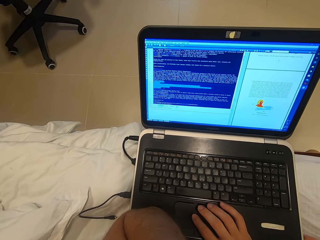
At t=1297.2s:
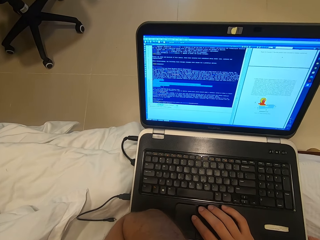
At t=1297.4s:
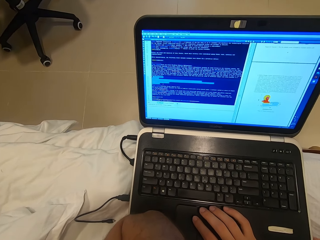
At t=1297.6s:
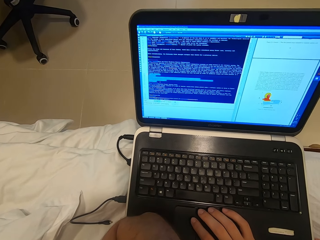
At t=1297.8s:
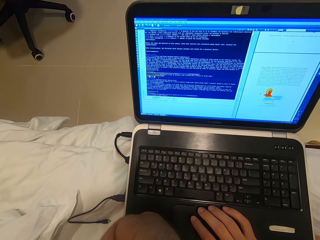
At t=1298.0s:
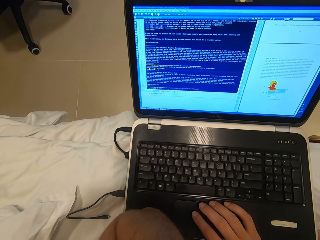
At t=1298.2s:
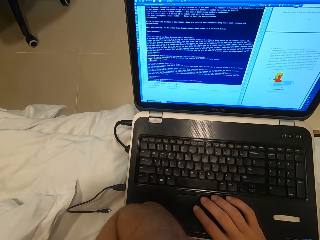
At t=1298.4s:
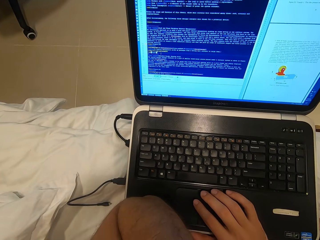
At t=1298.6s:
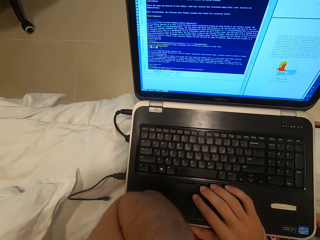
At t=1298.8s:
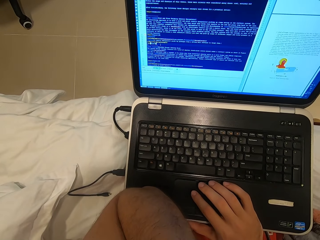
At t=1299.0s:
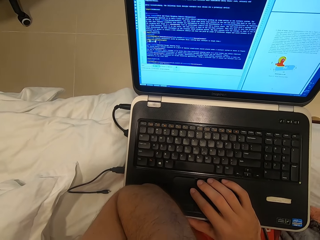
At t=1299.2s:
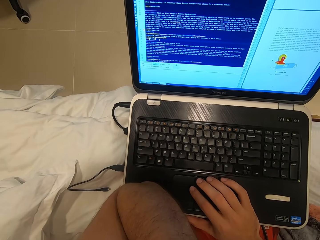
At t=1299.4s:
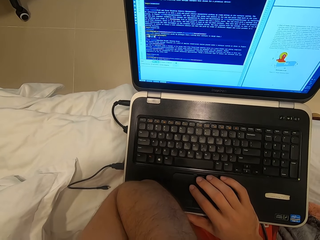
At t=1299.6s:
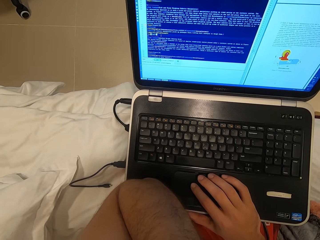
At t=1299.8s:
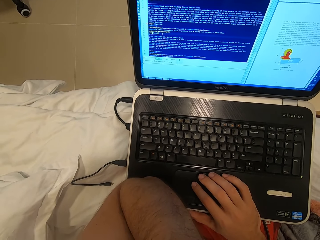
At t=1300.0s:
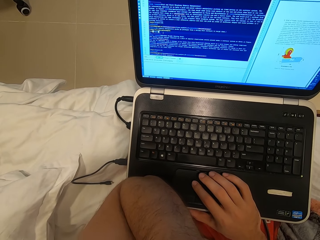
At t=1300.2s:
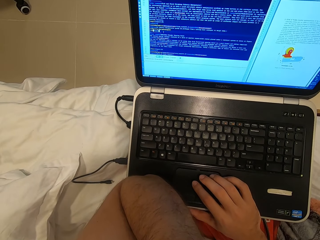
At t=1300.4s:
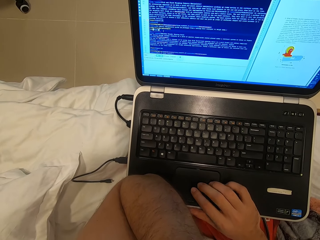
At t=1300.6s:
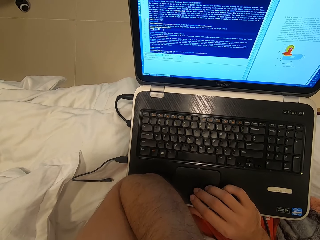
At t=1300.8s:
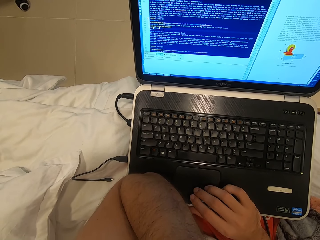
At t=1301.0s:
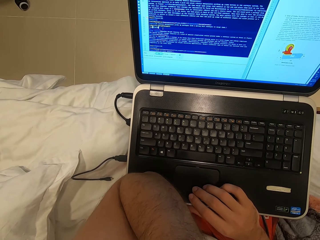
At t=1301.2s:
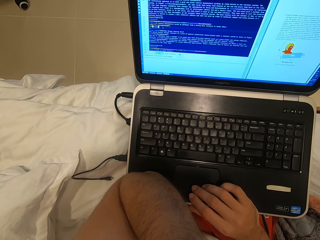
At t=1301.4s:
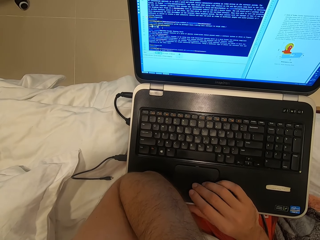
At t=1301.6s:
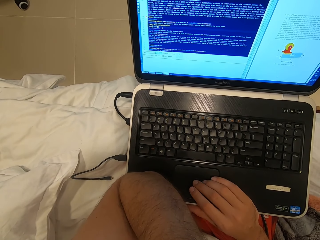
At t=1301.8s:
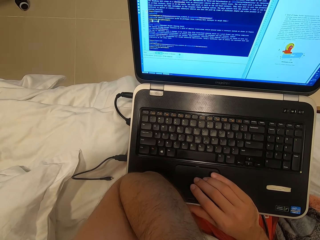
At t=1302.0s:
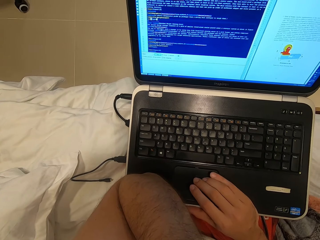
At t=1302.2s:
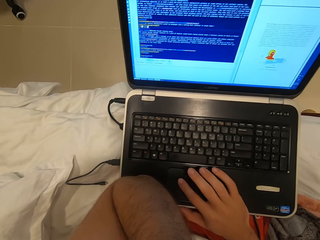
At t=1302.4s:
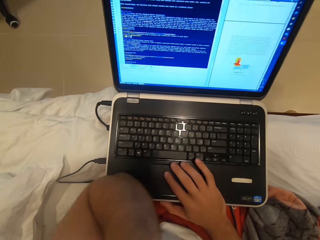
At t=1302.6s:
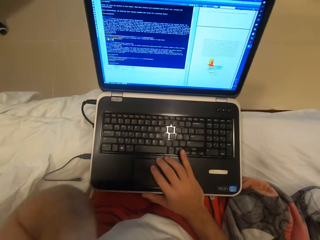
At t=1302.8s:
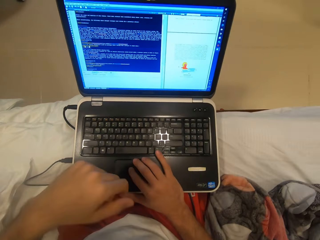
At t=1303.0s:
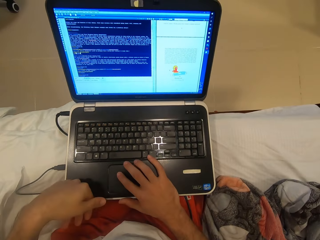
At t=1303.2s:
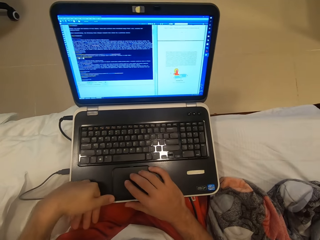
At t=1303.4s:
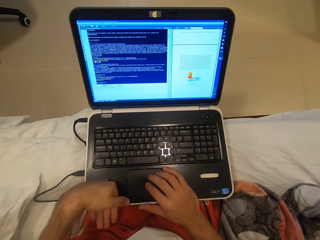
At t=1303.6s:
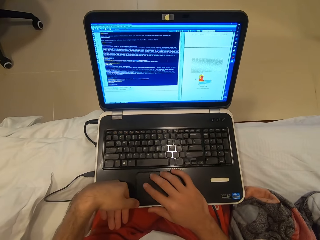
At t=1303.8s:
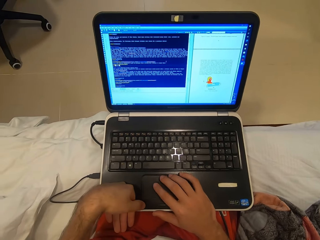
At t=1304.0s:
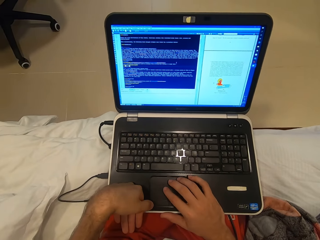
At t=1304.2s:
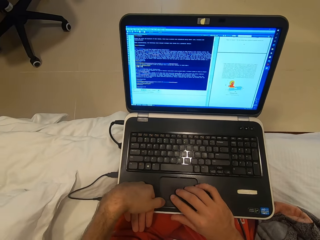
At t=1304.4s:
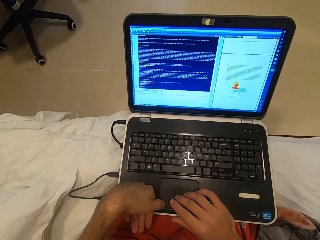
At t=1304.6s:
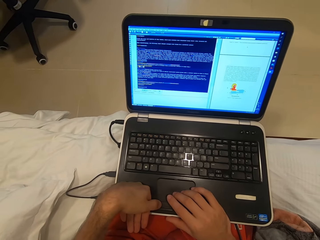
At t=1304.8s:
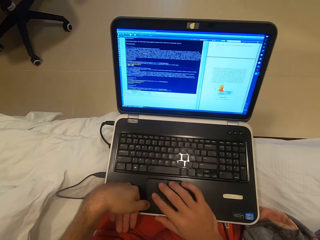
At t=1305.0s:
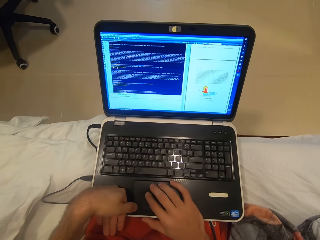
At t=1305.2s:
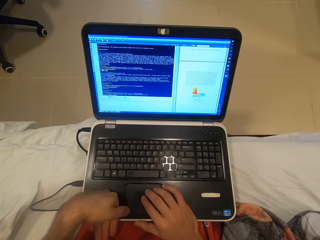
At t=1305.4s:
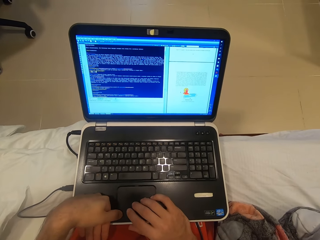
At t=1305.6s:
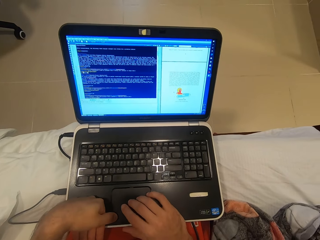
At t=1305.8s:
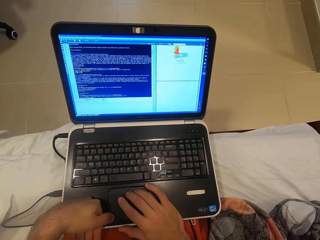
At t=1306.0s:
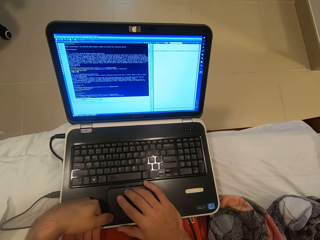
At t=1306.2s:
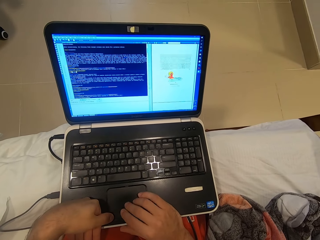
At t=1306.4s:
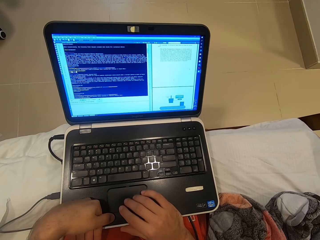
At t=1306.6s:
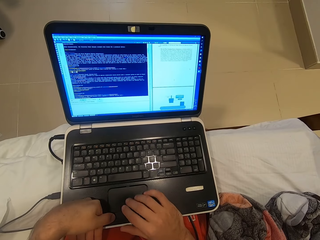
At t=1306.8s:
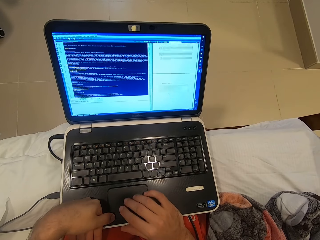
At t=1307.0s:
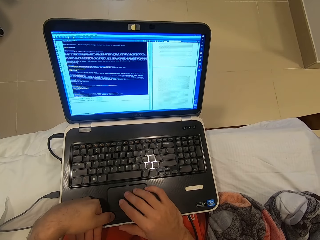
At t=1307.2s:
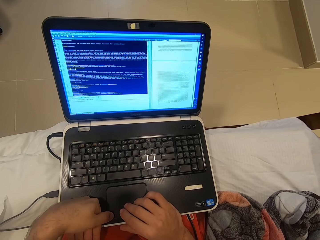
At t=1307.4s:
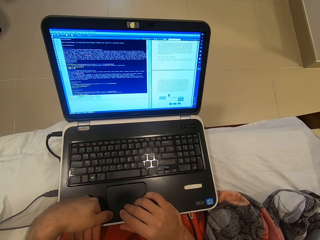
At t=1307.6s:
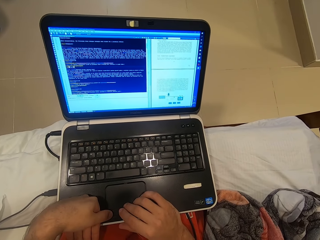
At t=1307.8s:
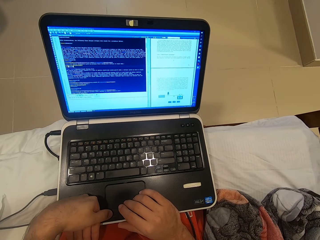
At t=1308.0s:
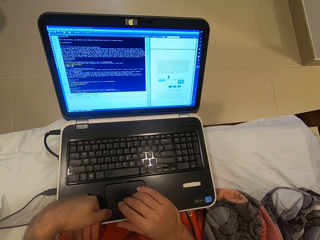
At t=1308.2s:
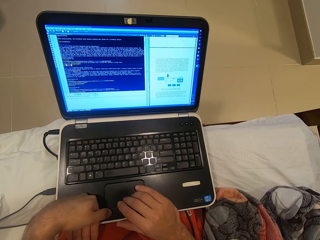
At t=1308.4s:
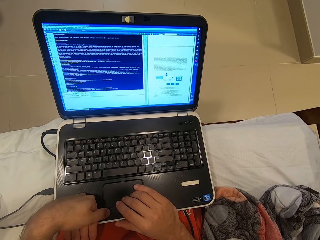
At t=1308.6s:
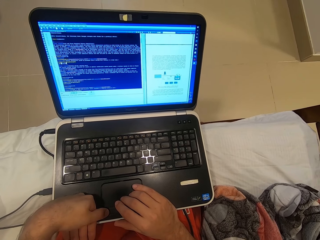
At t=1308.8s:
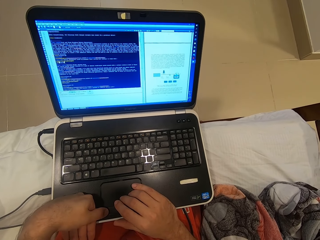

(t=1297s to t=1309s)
The camera wearer drops the left hand. He clicks on the laptop track pad with his left hand.

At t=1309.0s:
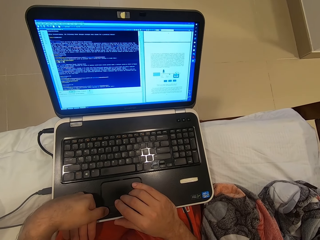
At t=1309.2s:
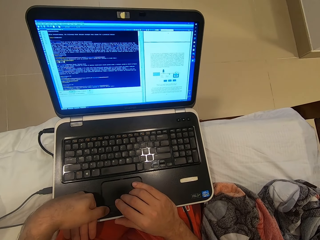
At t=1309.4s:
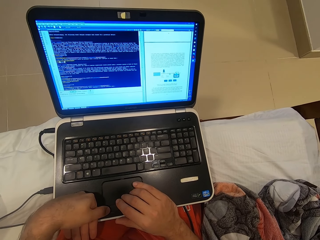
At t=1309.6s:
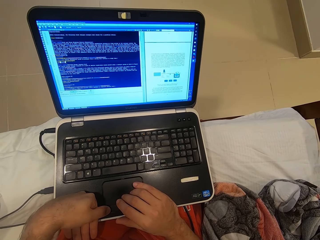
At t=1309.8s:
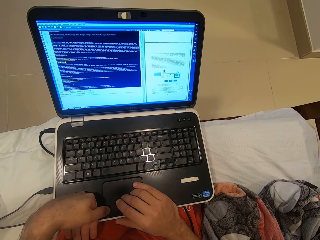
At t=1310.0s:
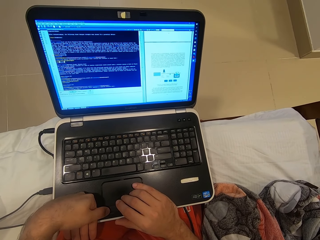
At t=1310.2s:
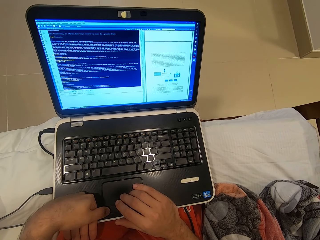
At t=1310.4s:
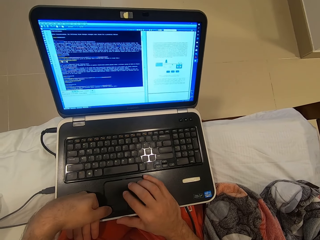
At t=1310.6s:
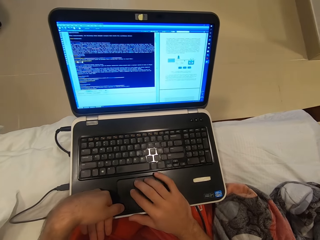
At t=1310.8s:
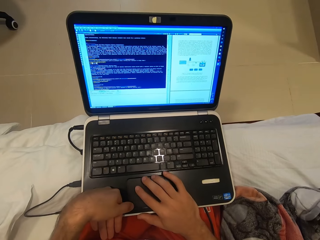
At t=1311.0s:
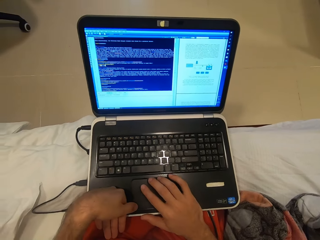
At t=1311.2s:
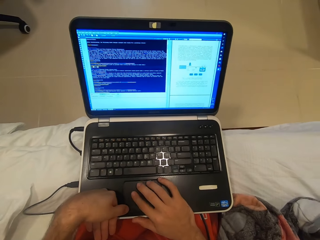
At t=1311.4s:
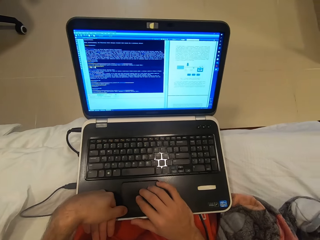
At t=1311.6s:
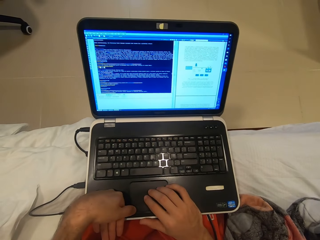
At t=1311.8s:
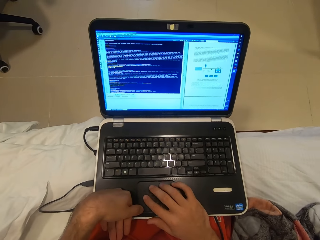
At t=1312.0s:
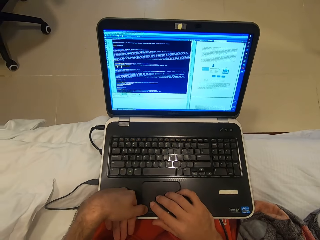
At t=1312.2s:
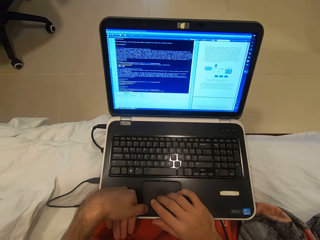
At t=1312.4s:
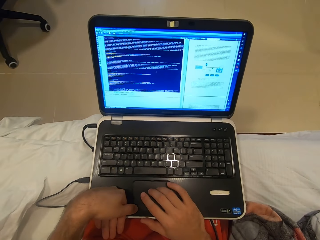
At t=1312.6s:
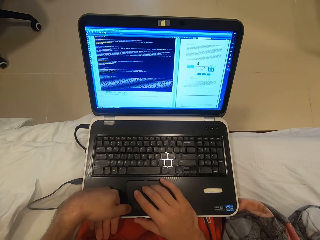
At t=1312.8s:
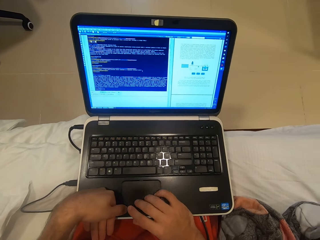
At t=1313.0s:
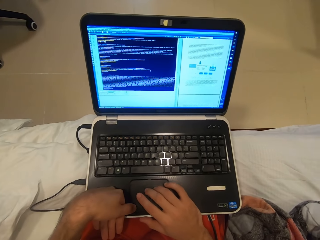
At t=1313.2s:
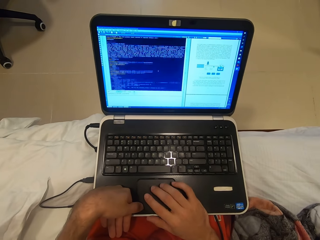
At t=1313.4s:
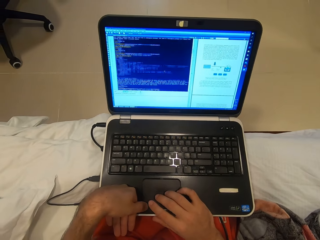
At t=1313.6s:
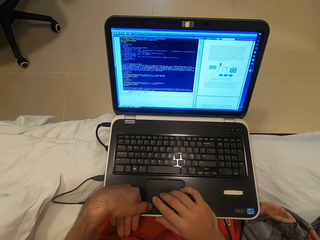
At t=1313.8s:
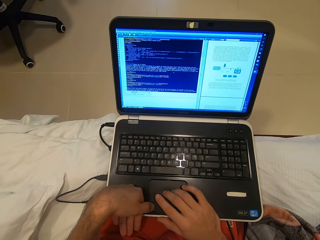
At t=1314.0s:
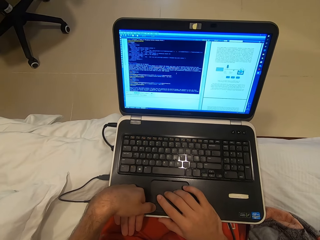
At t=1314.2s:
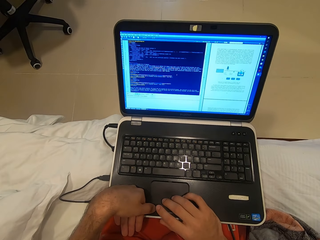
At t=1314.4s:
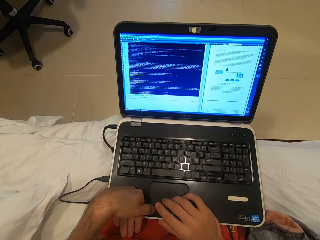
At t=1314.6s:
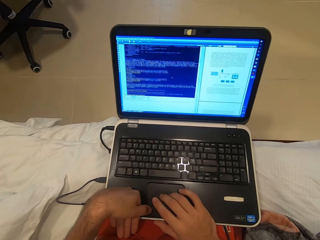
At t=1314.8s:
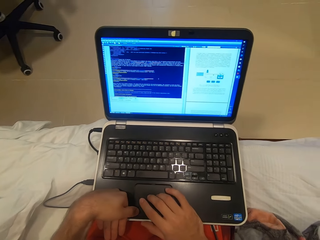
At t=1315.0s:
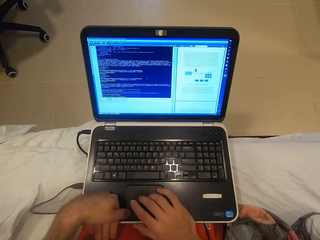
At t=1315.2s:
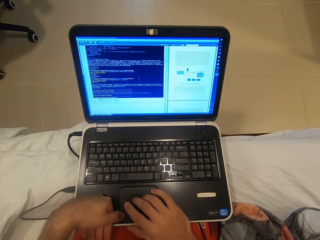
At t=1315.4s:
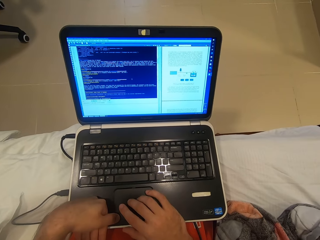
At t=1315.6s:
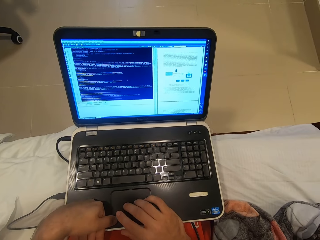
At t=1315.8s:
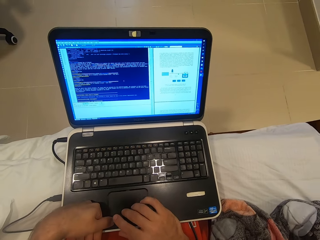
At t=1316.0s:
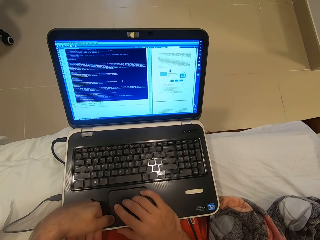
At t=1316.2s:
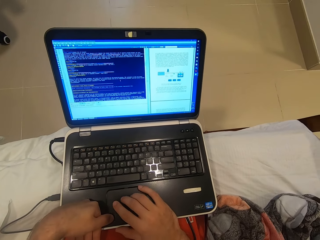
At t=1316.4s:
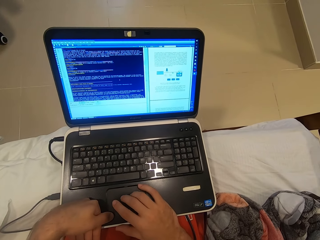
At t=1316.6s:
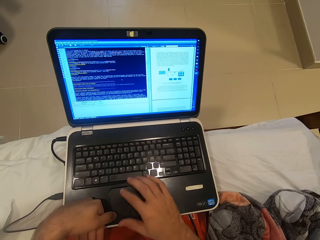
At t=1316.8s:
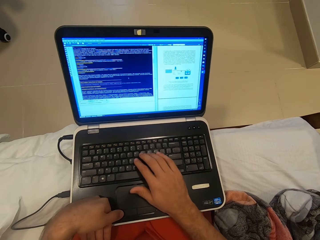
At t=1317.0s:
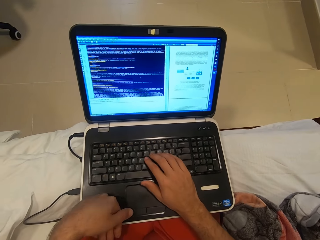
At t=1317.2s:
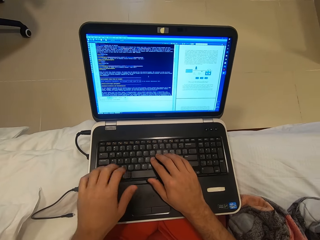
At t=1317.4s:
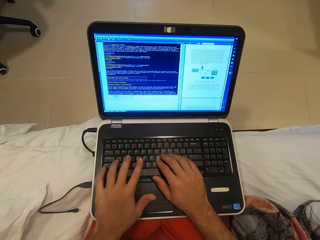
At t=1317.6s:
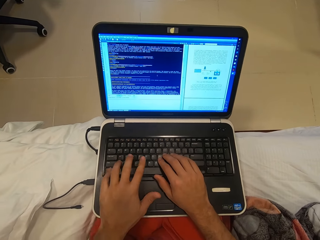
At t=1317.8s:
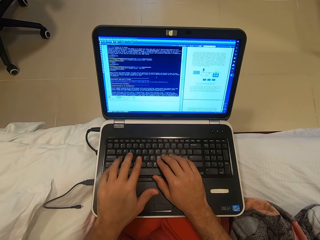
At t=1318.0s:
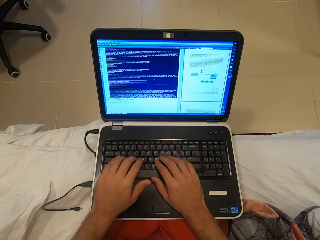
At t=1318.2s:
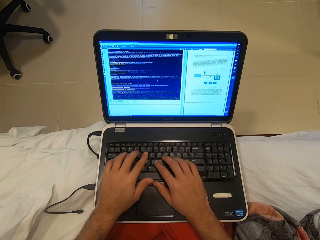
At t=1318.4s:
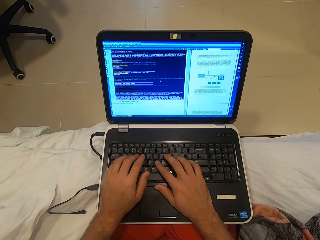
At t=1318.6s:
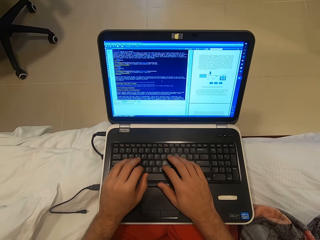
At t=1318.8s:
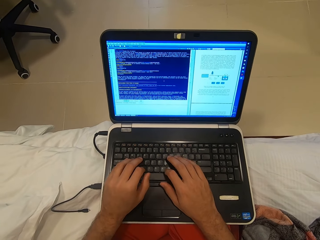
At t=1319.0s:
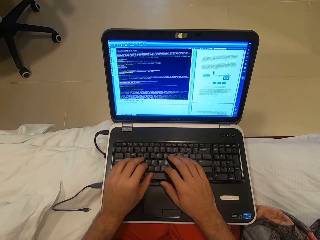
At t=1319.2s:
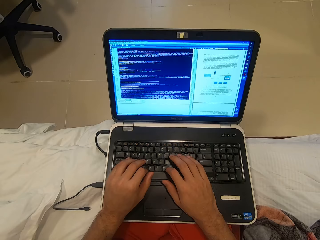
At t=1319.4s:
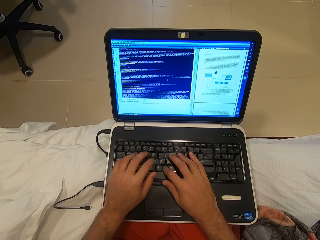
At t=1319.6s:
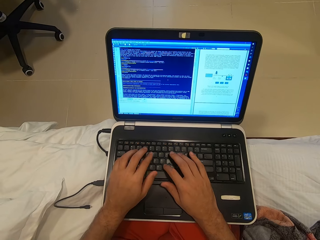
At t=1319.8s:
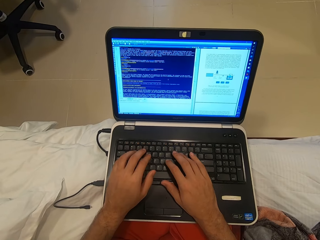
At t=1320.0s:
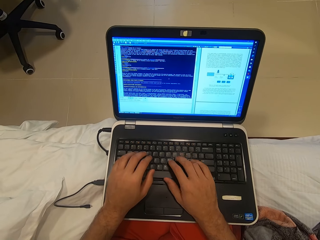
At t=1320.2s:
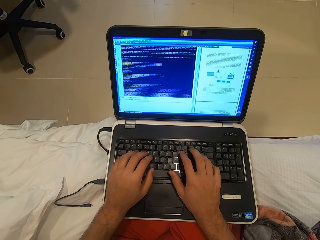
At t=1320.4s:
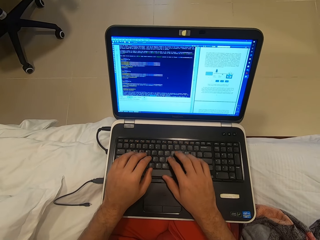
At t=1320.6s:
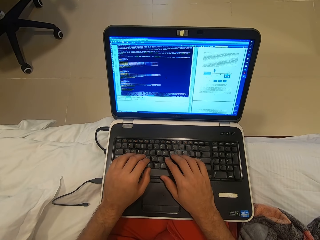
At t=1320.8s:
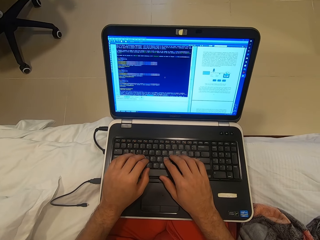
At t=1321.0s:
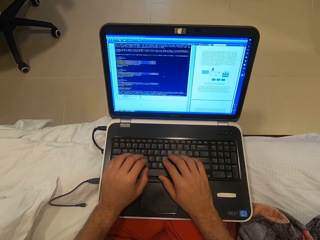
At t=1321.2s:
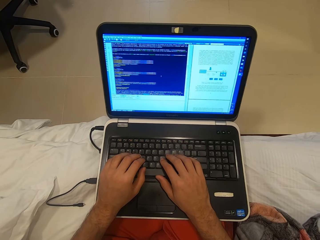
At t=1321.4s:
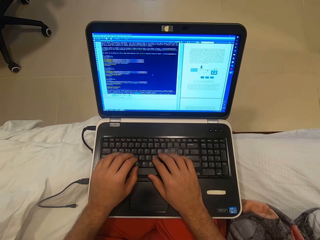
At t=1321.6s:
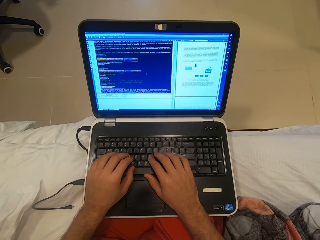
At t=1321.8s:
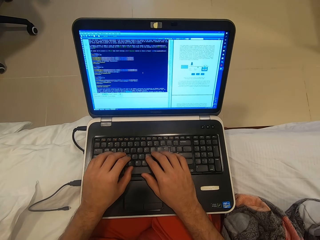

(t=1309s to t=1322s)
The camera wearer types on the laptop keyboard with both hands.
